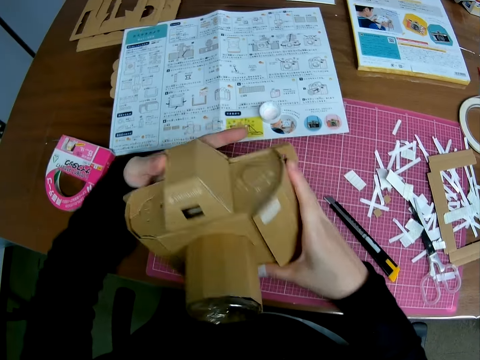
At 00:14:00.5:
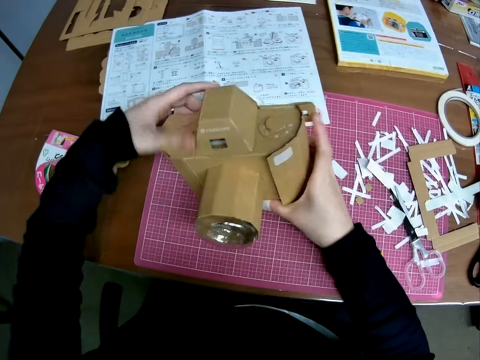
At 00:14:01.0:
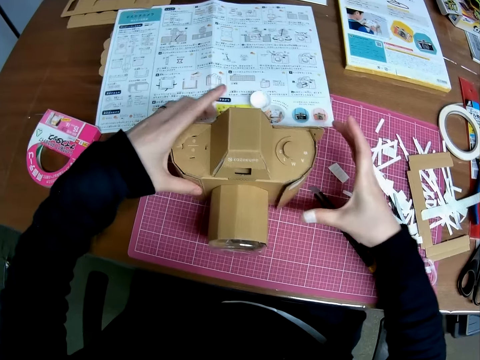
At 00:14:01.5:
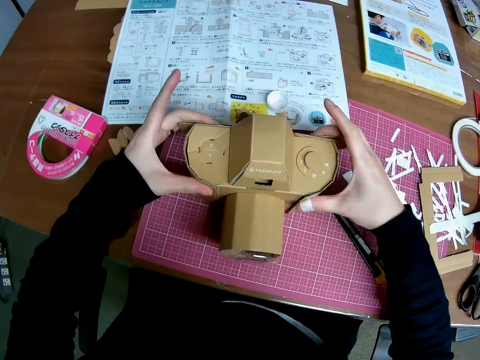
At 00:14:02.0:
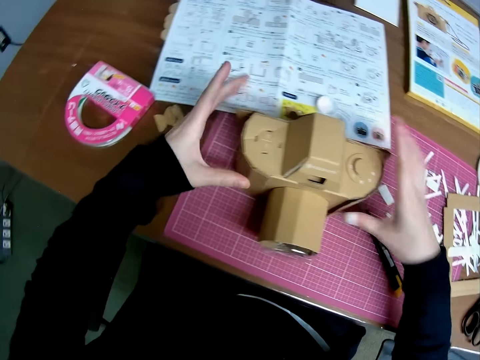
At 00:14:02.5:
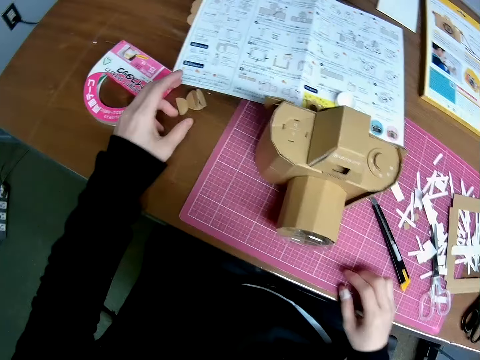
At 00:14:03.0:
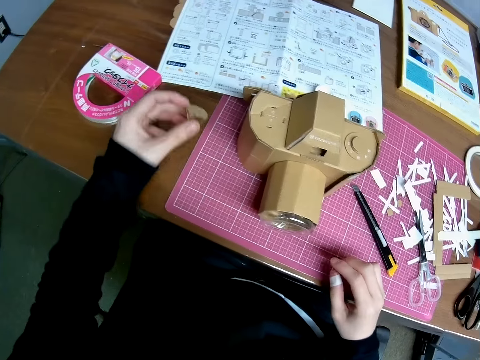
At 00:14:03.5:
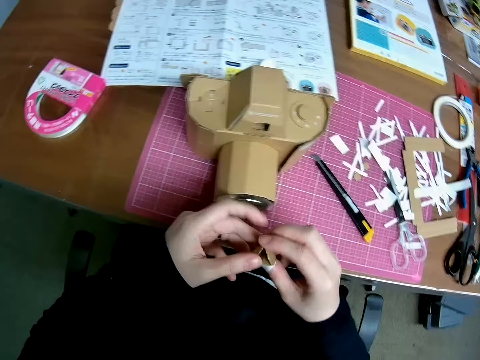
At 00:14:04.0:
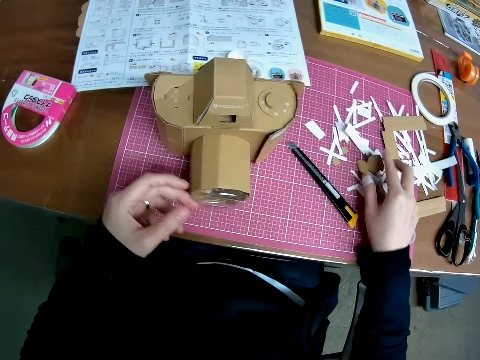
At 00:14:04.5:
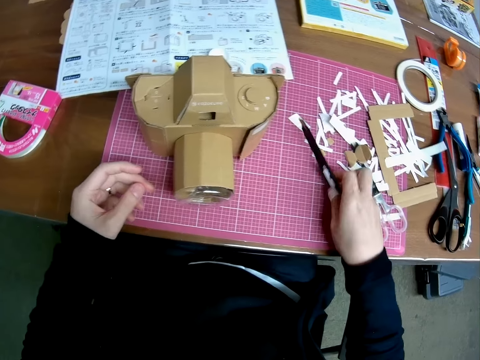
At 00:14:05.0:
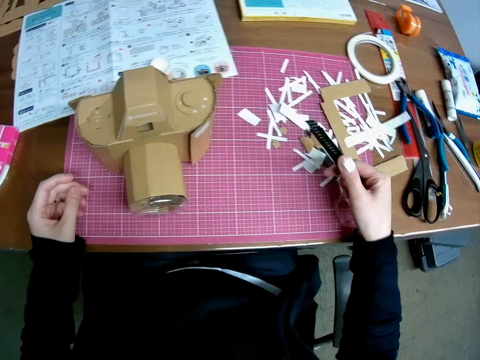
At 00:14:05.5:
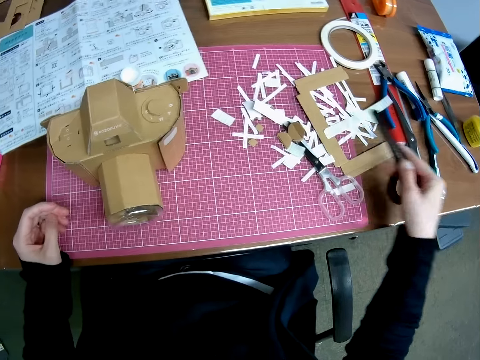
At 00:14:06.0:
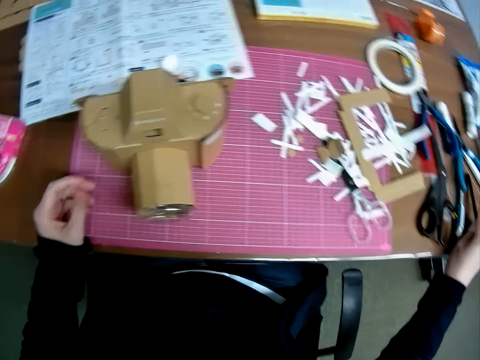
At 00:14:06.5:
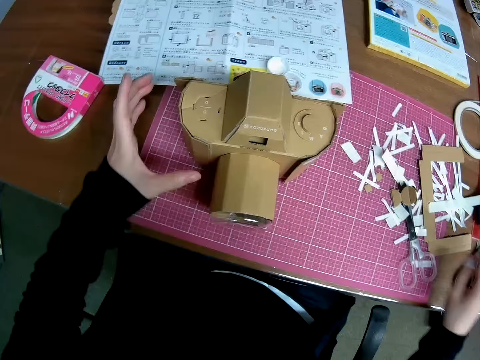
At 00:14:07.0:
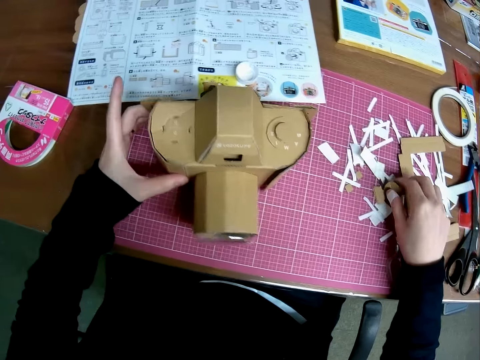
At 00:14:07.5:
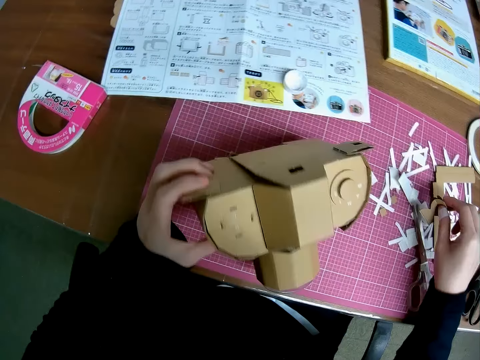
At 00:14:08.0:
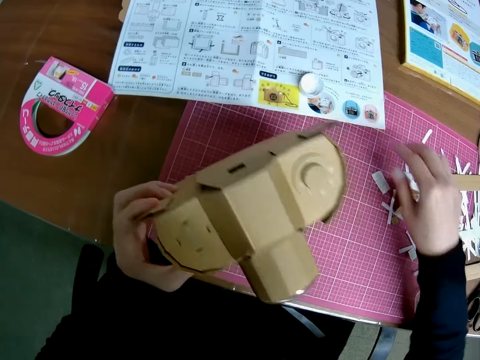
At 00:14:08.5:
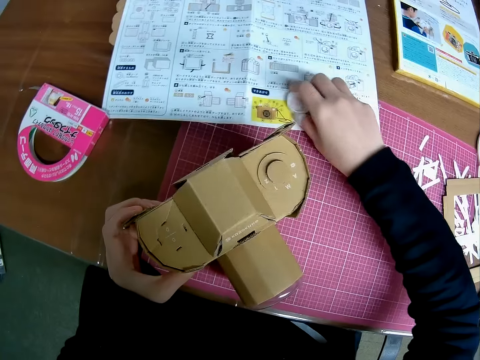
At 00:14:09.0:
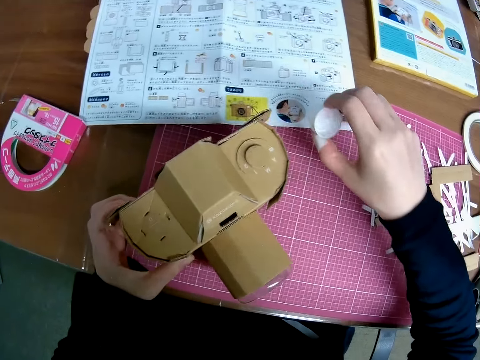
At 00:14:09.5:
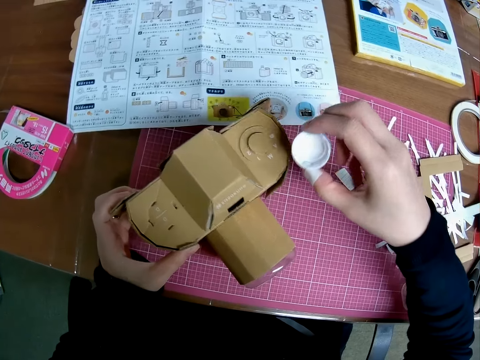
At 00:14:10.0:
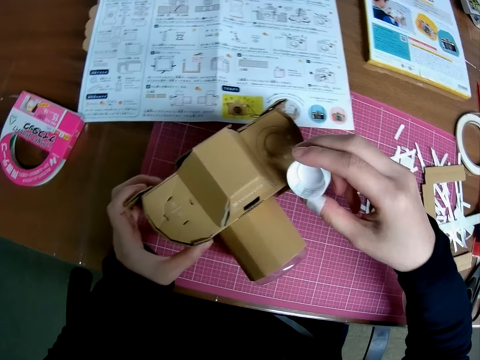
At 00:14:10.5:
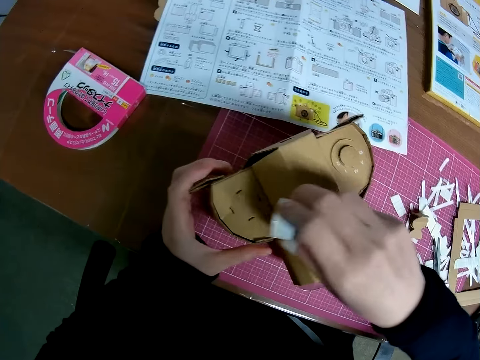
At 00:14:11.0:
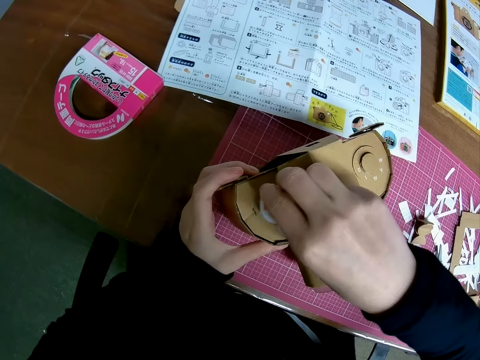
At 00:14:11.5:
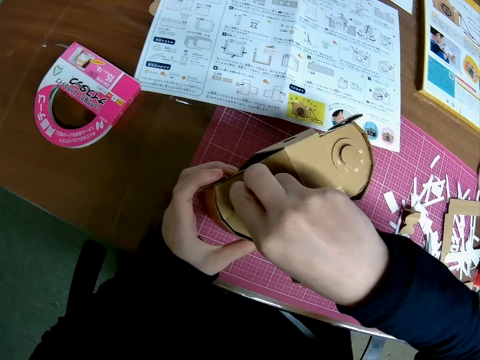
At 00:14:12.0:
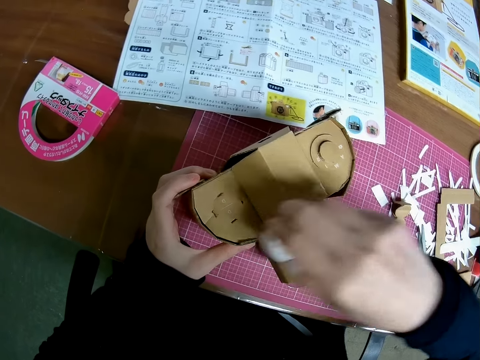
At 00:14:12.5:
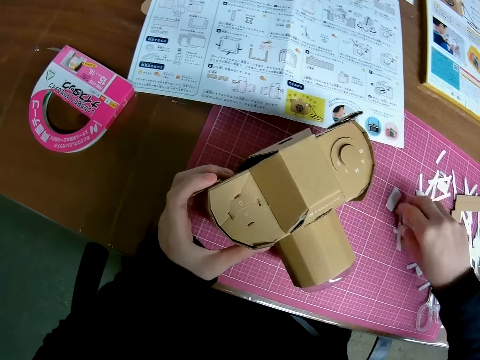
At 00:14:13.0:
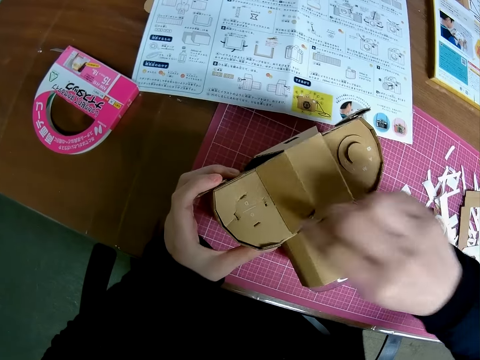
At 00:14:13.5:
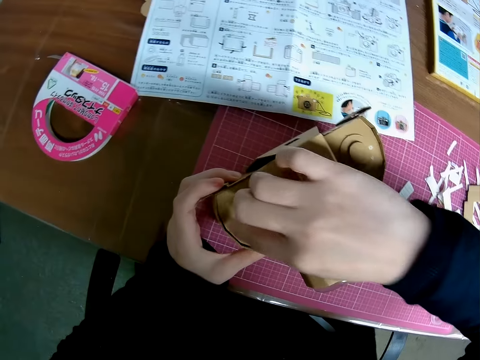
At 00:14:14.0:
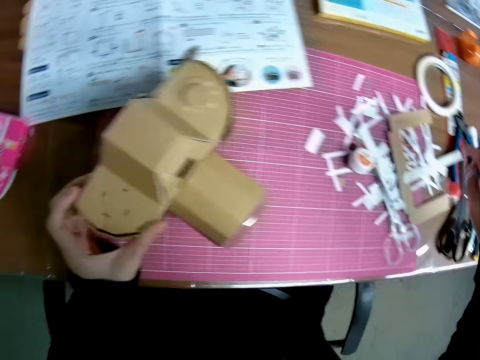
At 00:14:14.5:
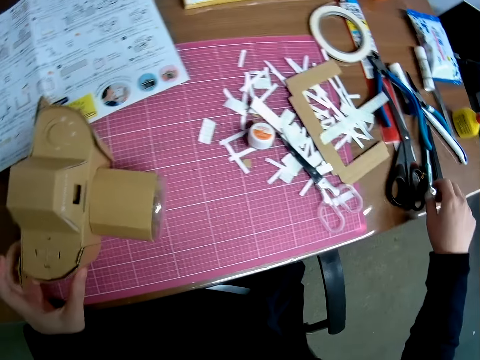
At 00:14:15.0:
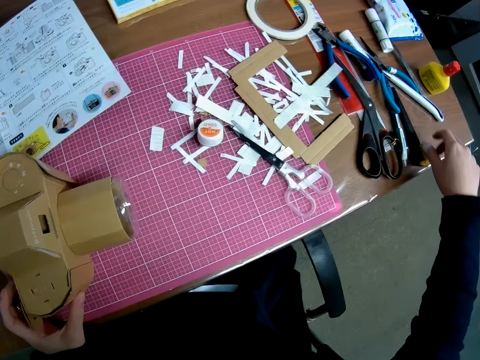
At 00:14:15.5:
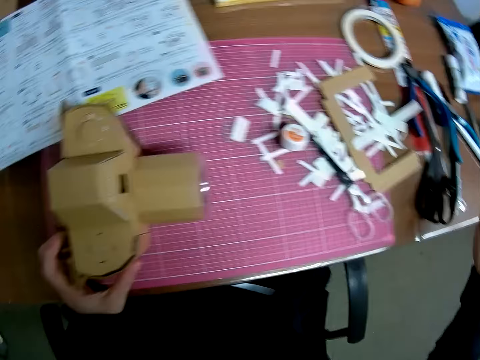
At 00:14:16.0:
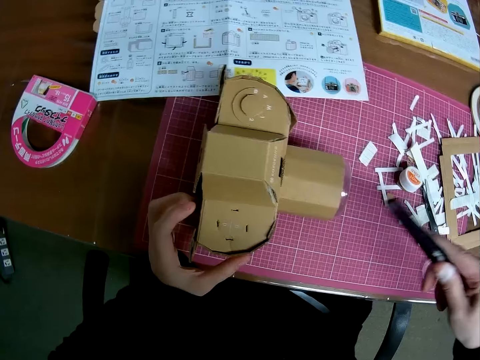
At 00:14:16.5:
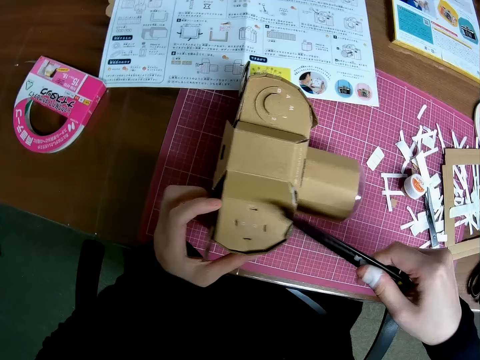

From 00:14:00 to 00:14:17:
The camera wearer drops the paper craft on the sheet. He picks up a piece of paper on the table, passes the piece of paper in his hand to his right hand, and drops the piece of paper on the sheet. He picks up a precision knife on the sheet with his right hand. He drops the precision knife on the sheet with his right hand. He touches the piece of paper on the sheet. He picks up a cover or bottle cap on the manual. He puts the cover on the paper craft. He drops the paper craft on the sheet. He puts the bottle cap on the table. He picks up the precision knife on the table.

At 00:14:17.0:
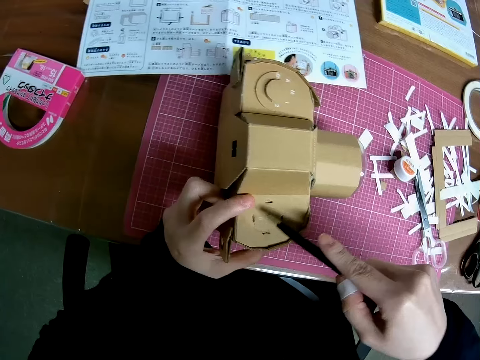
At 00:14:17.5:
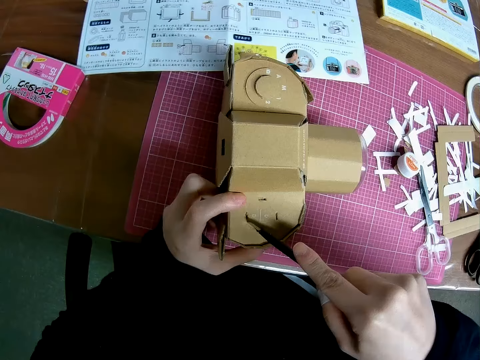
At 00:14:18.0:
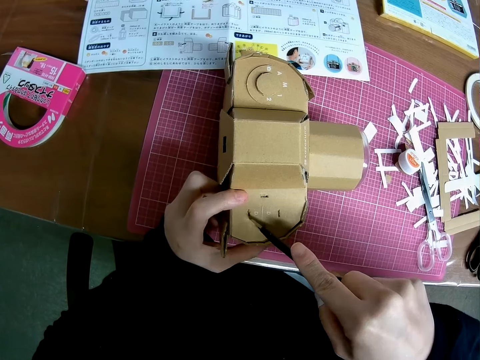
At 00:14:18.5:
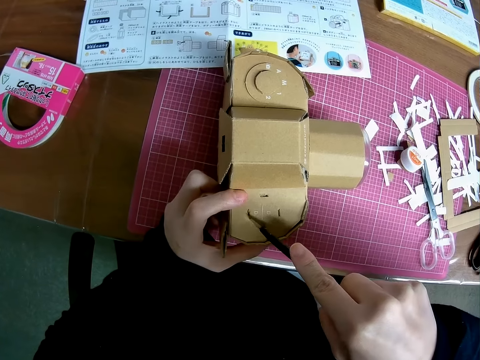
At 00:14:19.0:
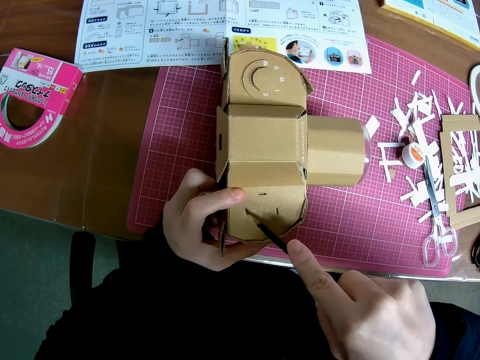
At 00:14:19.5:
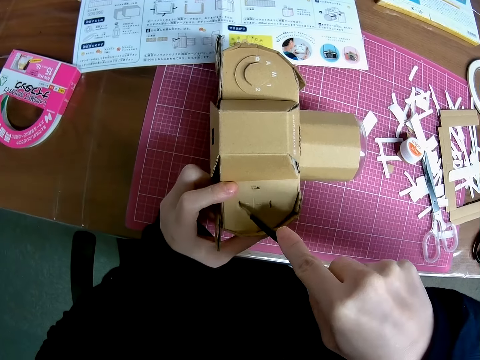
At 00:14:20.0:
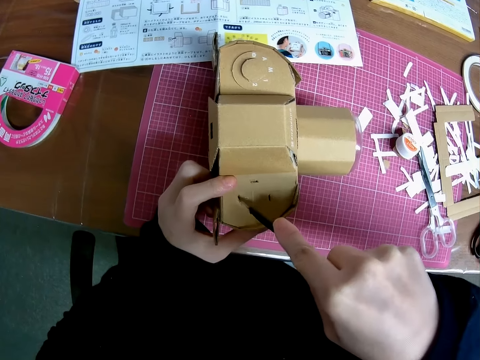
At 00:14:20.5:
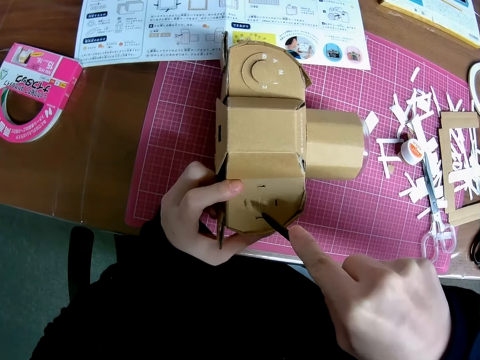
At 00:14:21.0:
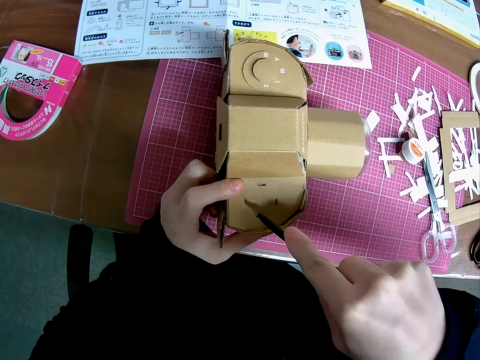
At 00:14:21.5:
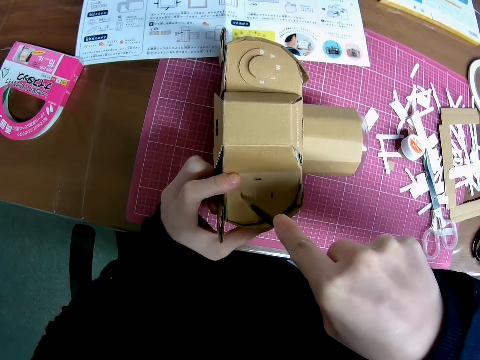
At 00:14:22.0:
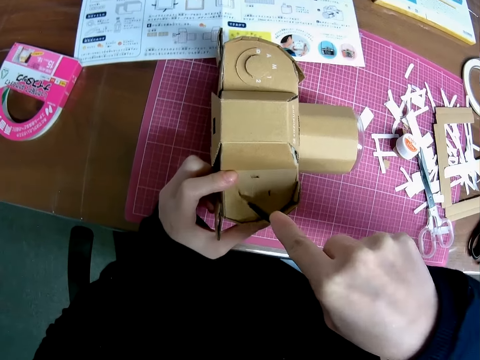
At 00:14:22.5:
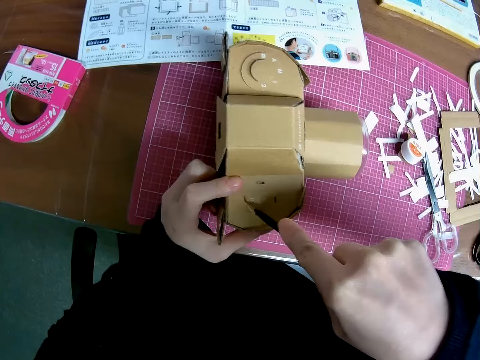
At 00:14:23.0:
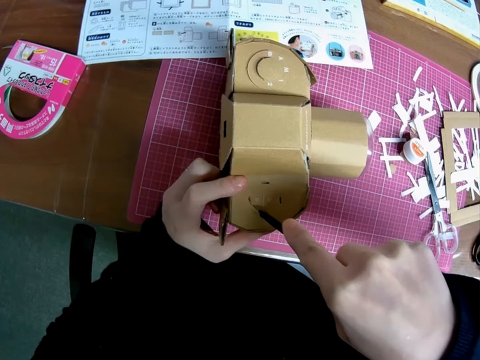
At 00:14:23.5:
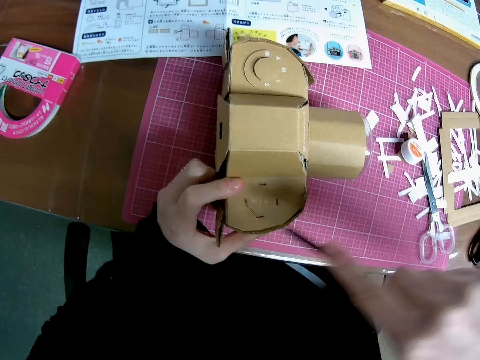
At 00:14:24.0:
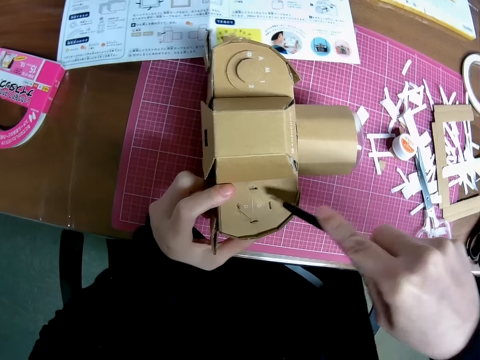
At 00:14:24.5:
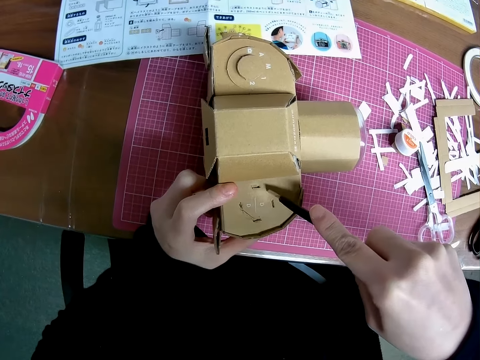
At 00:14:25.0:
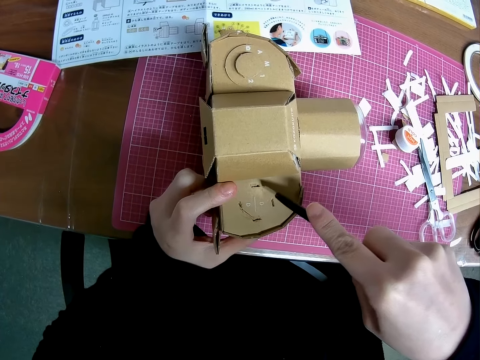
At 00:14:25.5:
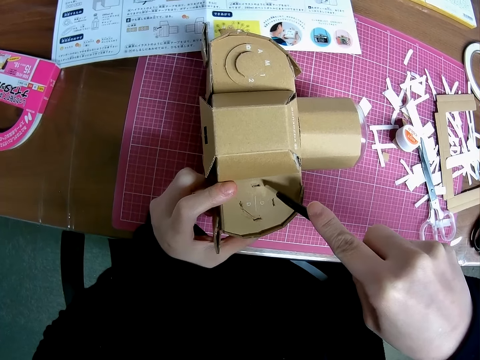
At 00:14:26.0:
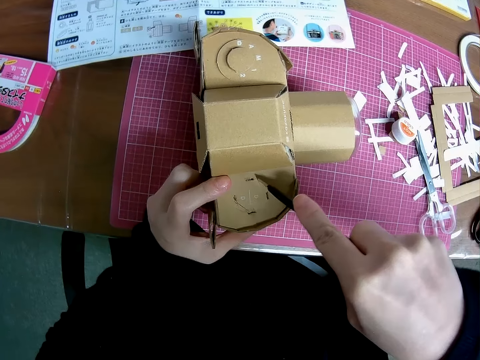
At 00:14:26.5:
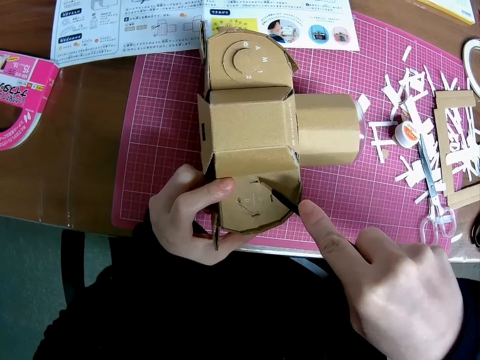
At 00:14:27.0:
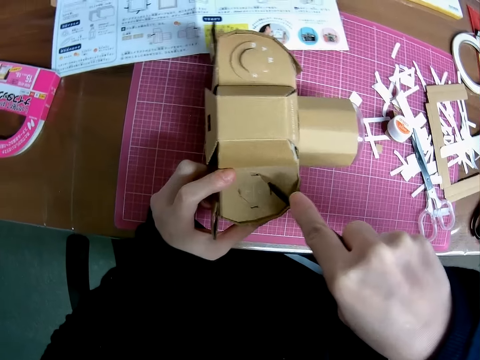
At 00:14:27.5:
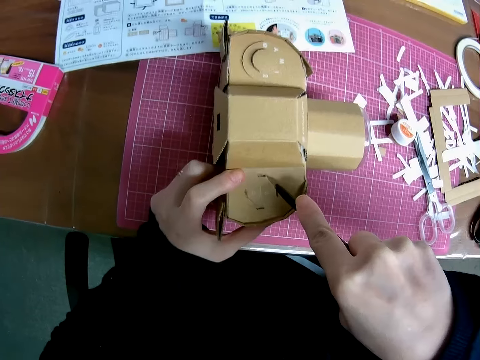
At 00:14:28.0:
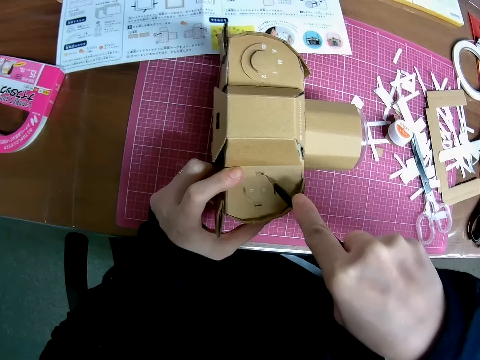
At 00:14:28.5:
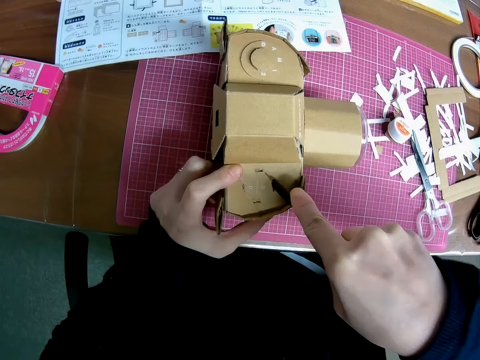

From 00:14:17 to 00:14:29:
The camera wearer cuts the paper craft with the precision knife.
